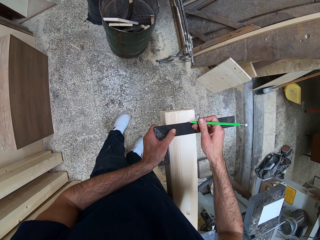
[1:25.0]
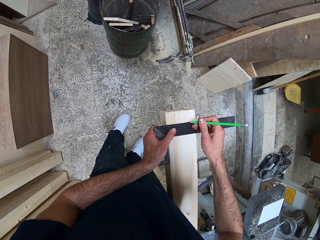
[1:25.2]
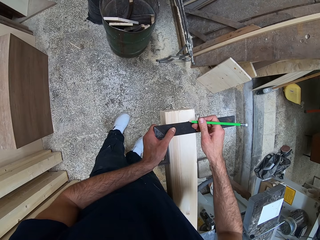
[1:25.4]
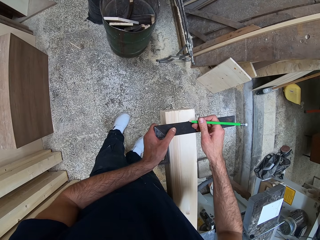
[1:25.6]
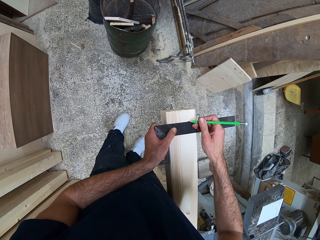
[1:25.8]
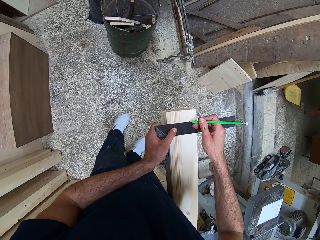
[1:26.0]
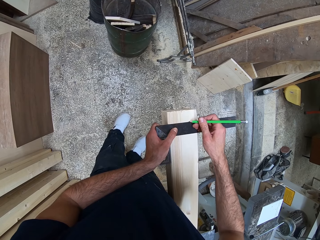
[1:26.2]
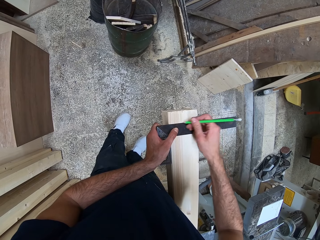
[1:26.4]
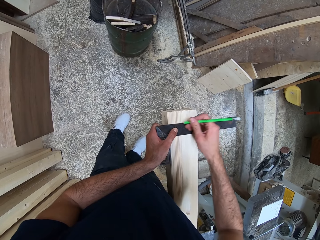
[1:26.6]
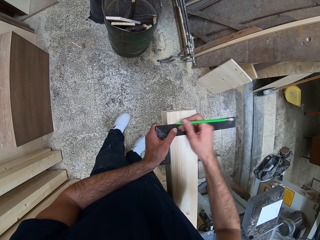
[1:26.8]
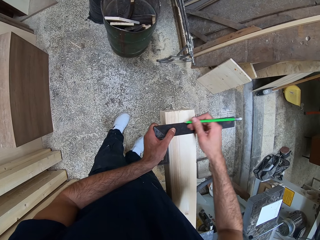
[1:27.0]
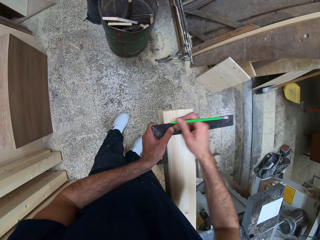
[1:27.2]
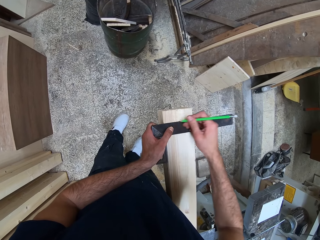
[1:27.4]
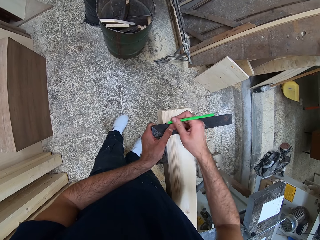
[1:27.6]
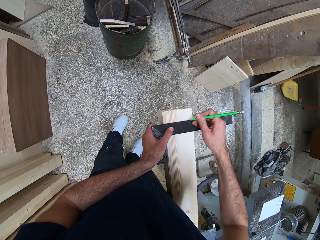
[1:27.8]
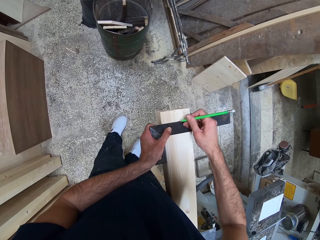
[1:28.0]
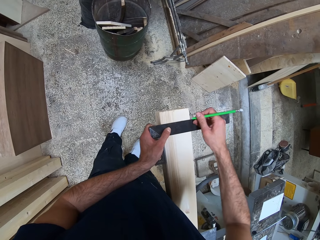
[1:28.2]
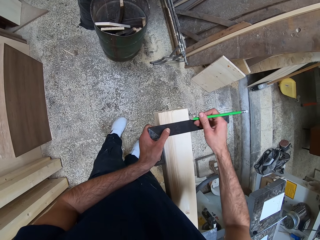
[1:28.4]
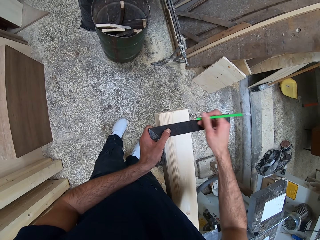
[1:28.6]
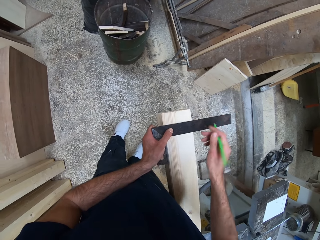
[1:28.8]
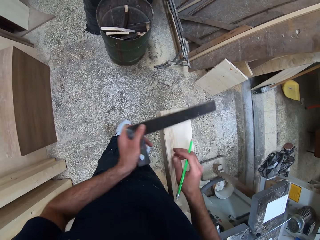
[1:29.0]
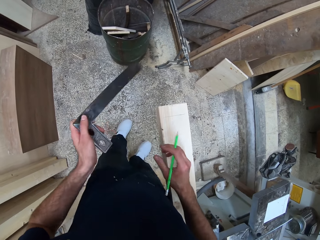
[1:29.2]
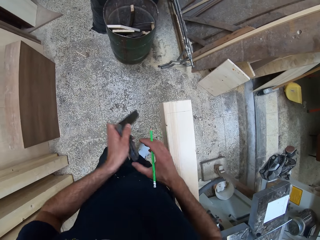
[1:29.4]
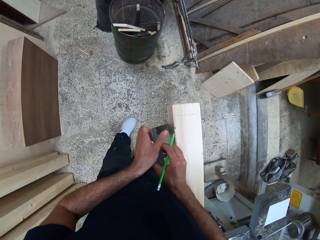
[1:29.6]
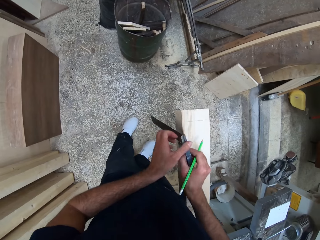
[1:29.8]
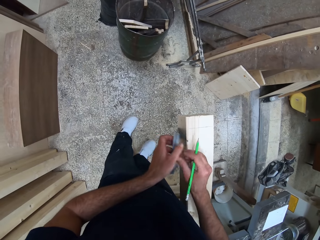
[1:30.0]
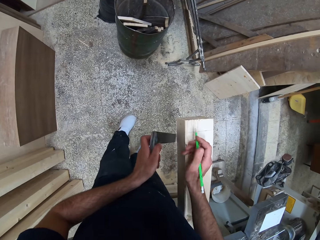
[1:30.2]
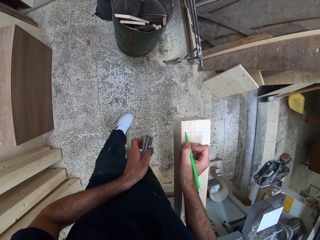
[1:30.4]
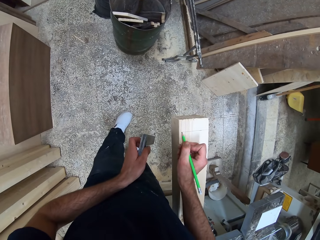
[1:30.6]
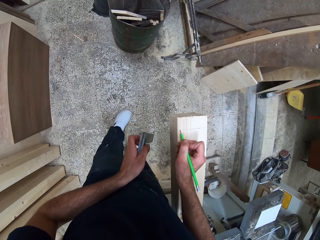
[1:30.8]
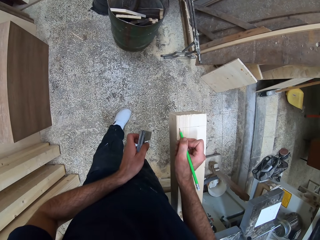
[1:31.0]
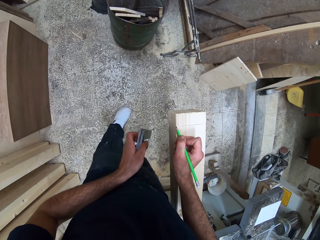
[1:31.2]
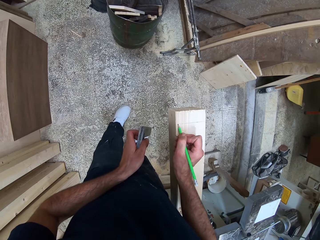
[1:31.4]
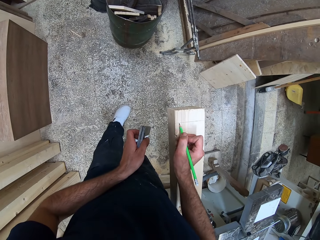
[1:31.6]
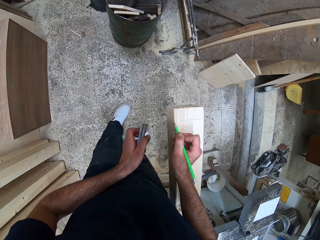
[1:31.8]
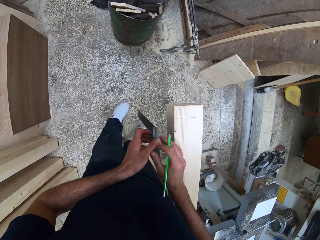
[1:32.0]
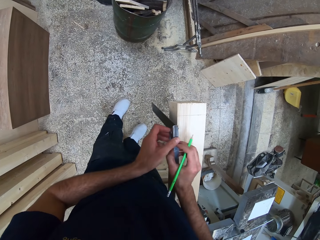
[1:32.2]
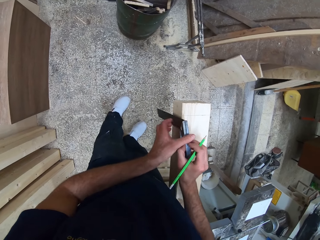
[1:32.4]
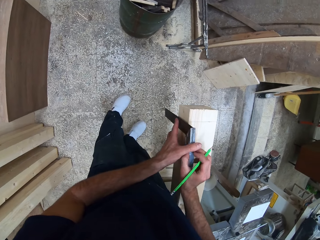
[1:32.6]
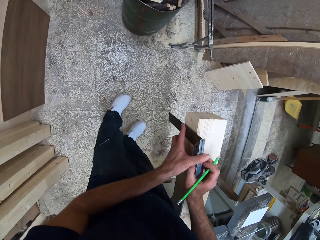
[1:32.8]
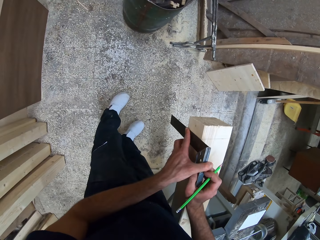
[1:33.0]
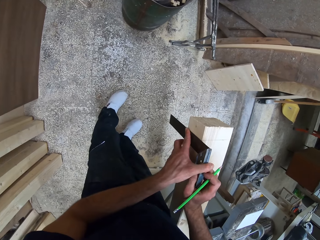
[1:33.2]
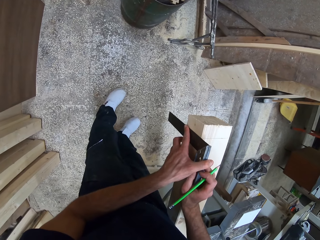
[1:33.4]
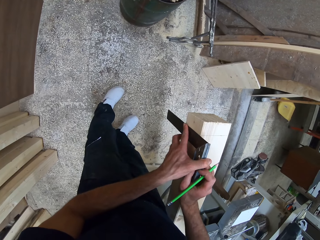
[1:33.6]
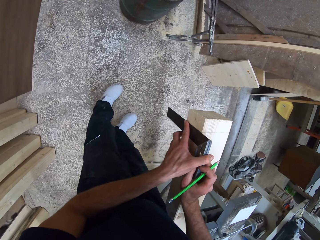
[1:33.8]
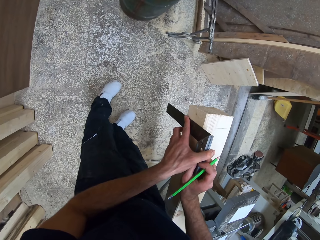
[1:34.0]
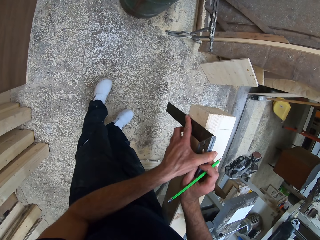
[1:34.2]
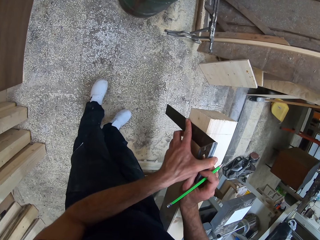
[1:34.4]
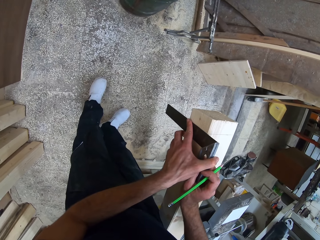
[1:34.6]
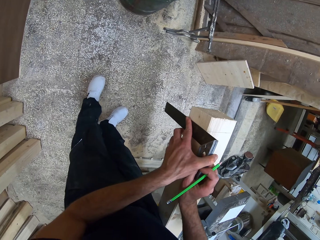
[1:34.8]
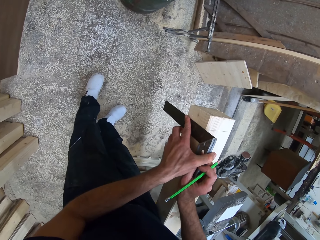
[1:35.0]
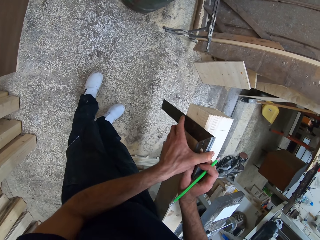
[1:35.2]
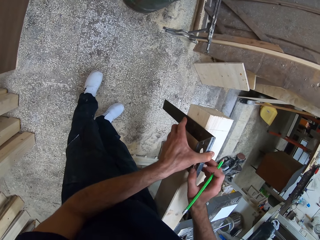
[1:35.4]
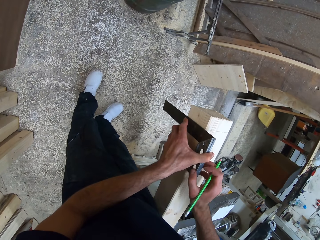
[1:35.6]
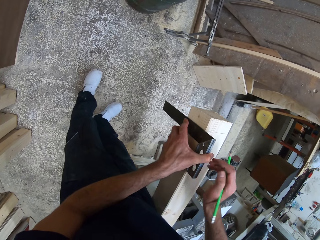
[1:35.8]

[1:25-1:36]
The camera wearer touches the wood with the try square. They mark the wood with the carpenter pencil. They measure the wood with the try square.

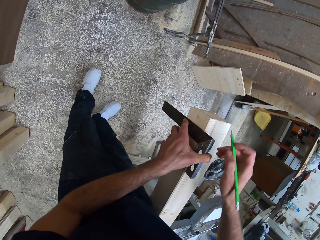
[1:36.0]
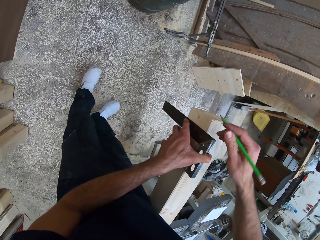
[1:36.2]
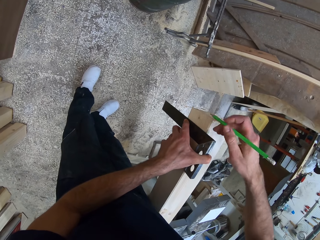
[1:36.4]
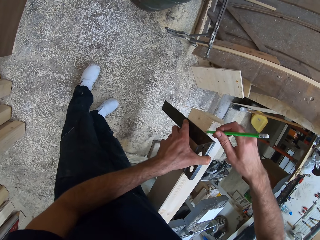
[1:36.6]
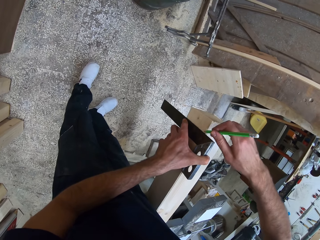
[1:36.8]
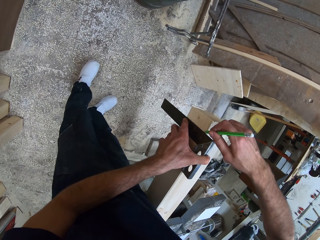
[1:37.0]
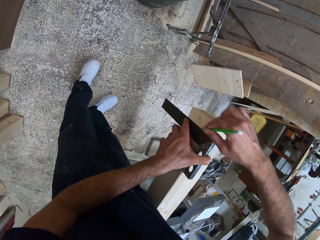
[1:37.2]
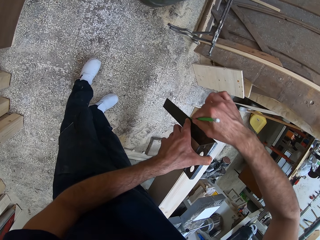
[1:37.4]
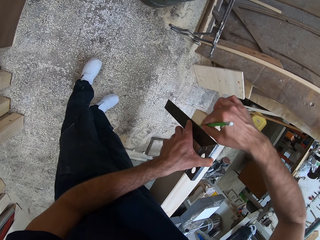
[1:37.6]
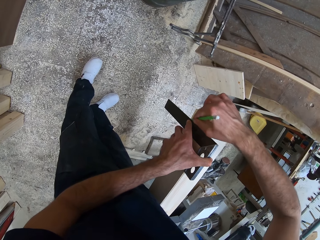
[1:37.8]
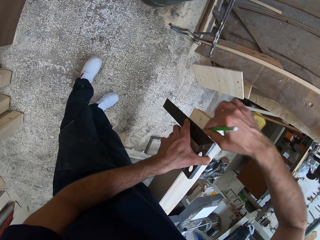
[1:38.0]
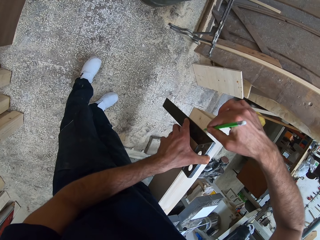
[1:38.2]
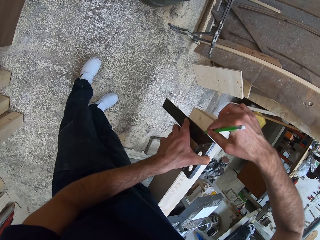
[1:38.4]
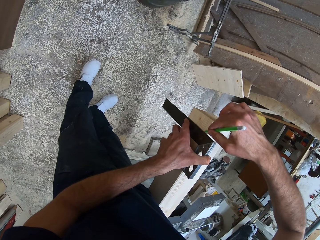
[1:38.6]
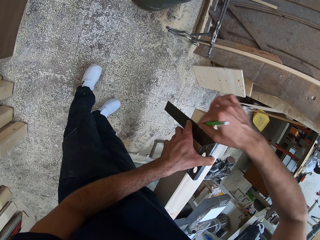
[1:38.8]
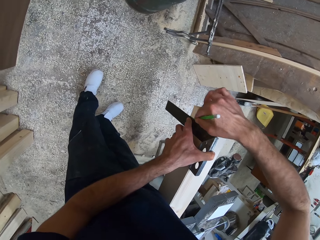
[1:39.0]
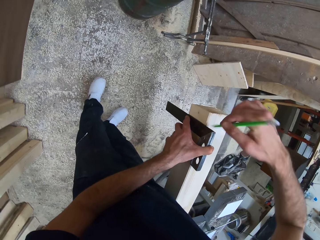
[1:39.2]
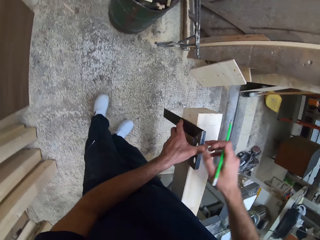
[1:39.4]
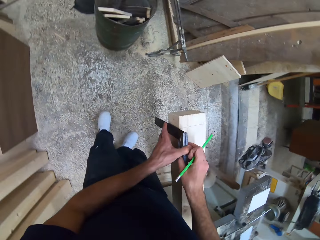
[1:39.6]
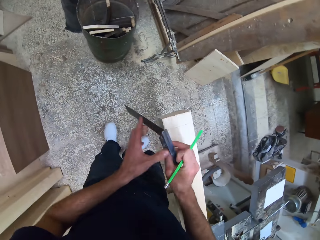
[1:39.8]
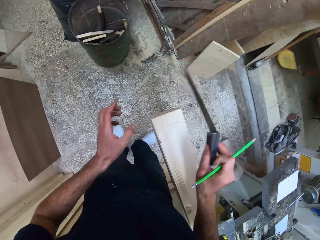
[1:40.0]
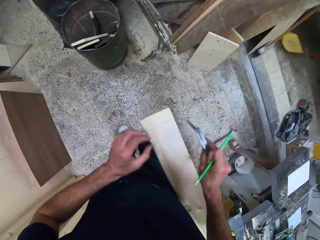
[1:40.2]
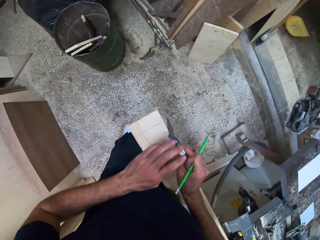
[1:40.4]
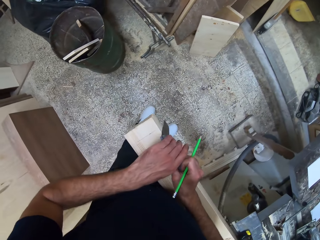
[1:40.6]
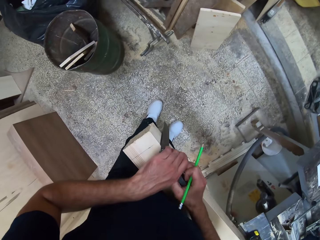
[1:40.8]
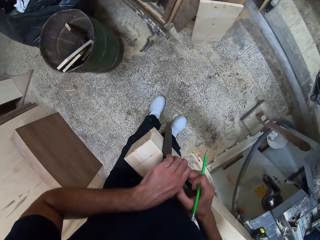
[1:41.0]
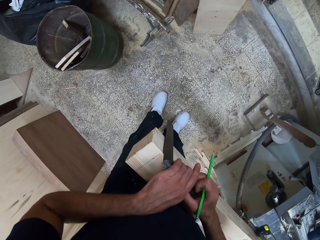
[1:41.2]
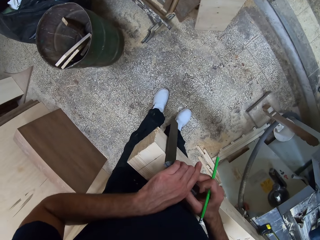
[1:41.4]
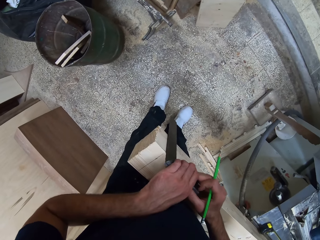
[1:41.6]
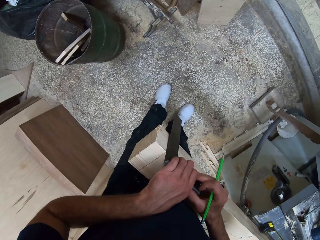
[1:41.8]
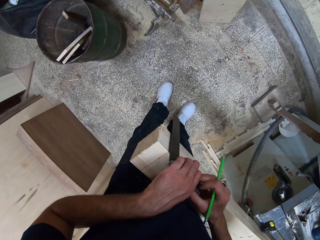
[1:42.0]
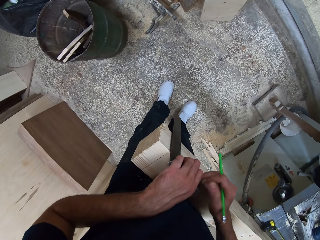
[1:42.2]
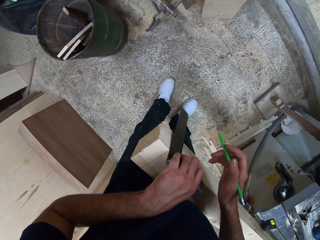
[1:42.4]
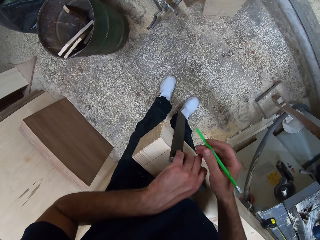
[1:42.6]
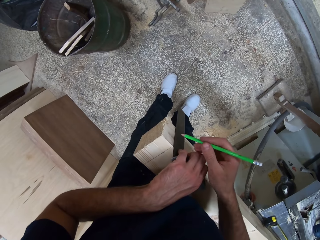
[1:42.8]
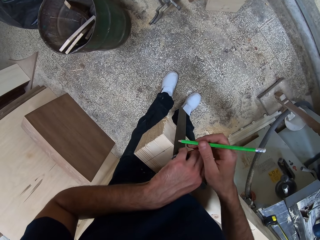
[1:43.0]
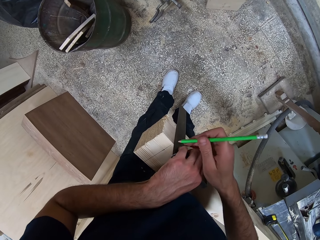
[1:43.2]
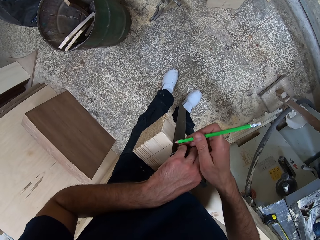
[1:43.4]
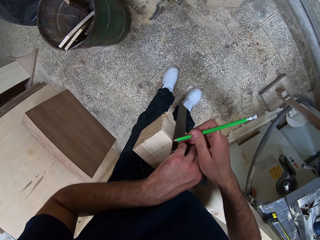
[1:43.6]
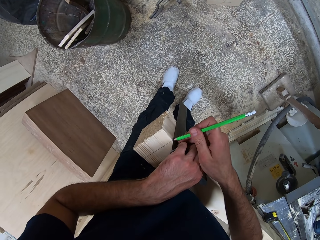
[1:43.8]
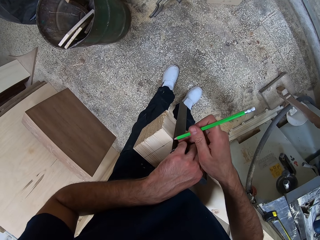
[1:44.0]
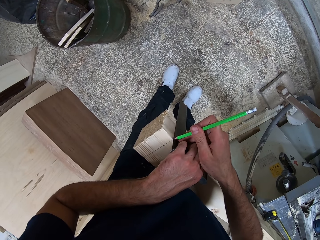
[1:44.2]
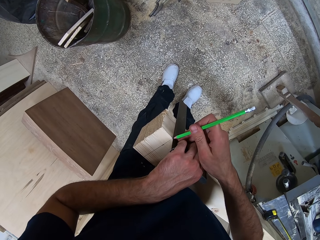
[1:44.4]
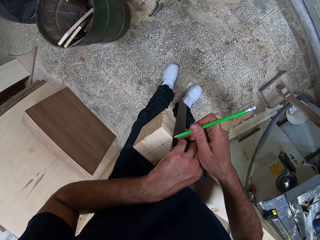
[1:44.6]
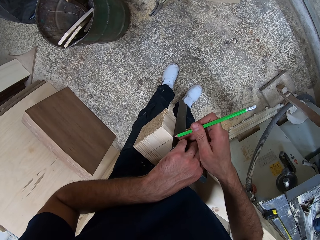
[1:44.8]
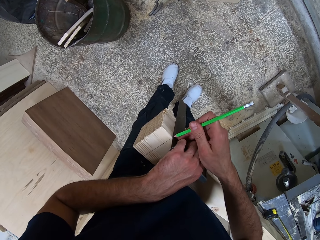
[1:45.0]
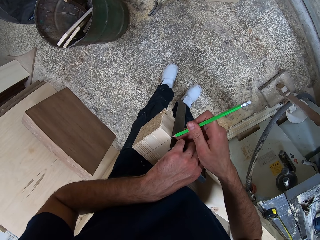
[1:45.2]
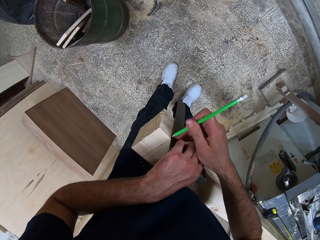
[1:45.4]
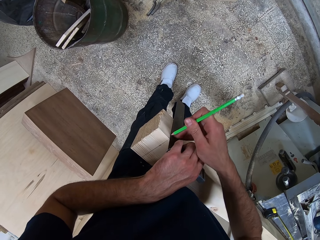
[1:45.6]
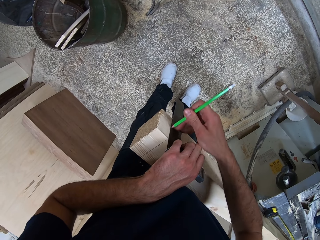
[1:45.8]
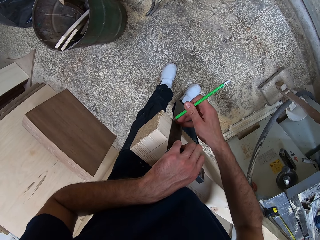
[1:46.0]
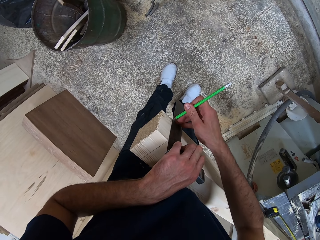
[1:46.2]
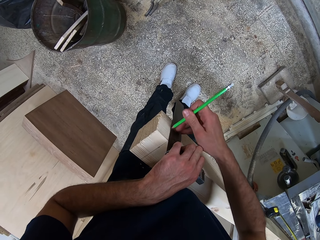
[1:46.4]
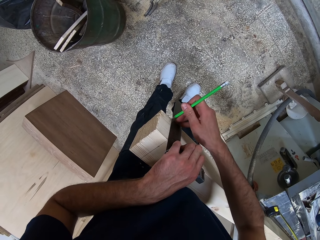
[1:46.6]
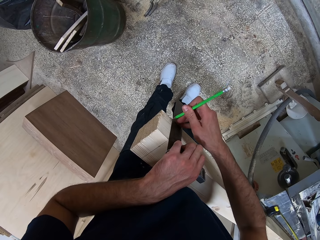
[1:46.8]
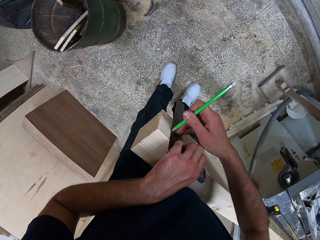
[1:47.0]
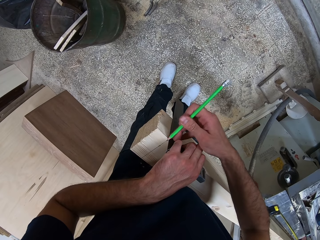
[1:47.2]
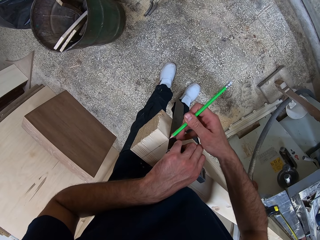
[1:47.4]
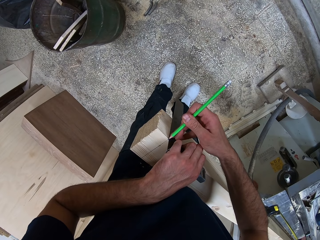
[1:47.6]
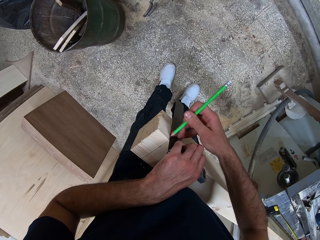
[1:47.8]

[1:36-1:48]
The camera wearer marks the wood with the carpenter pencil. They measure the wood with the try square. They mark the wood with the carpenter pencil.
